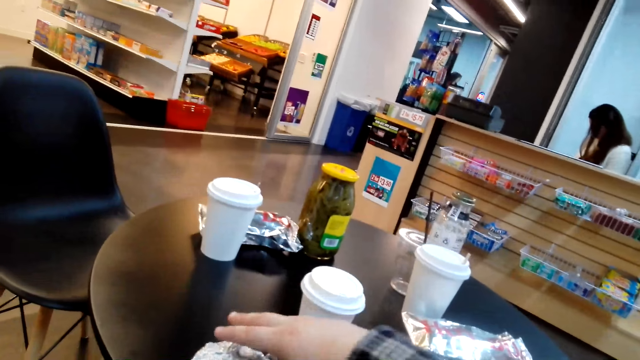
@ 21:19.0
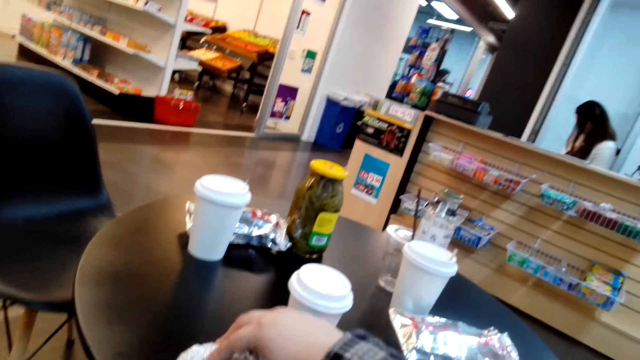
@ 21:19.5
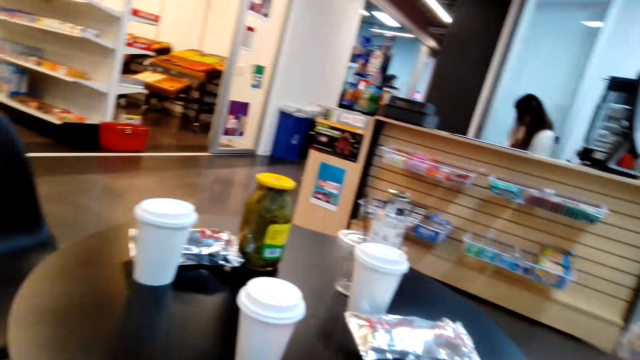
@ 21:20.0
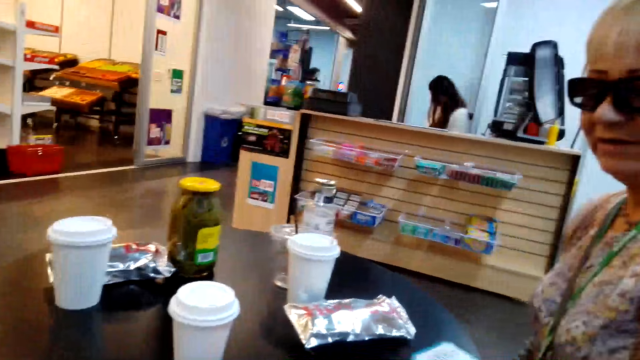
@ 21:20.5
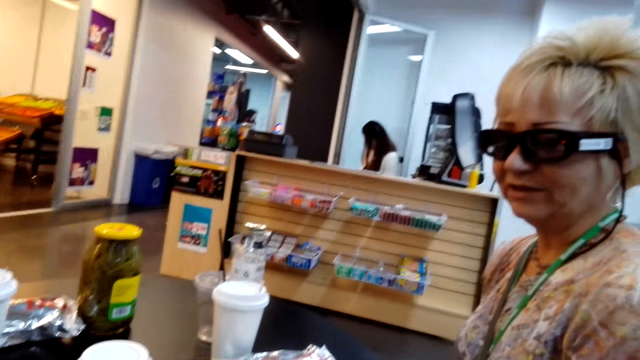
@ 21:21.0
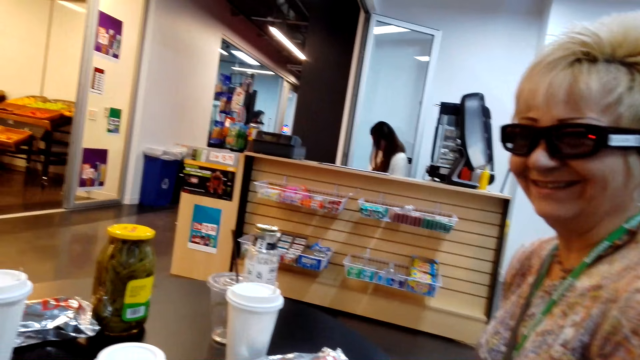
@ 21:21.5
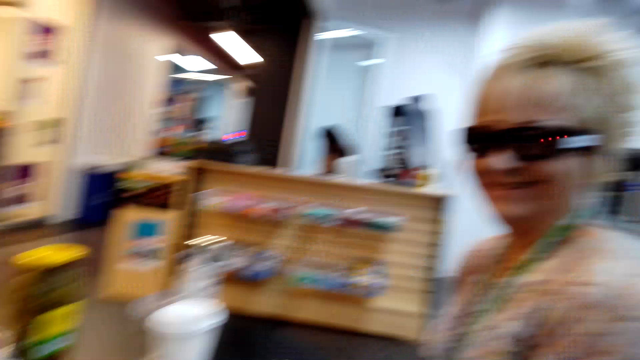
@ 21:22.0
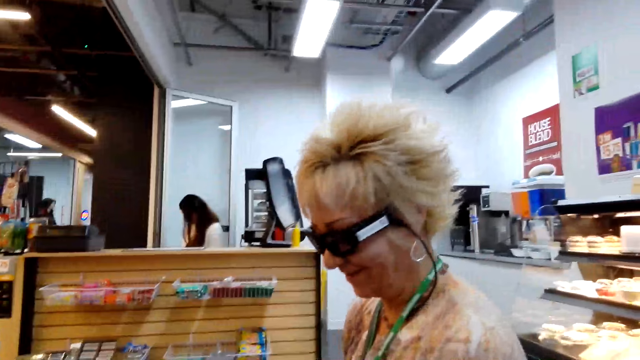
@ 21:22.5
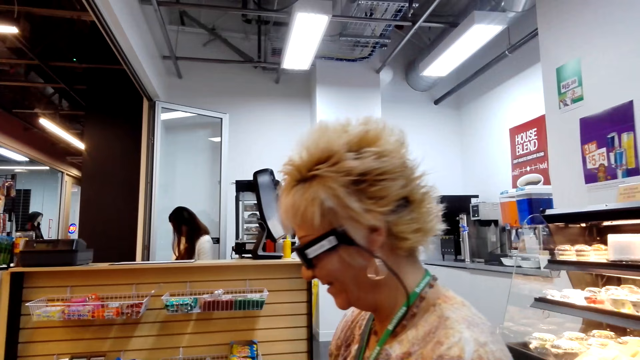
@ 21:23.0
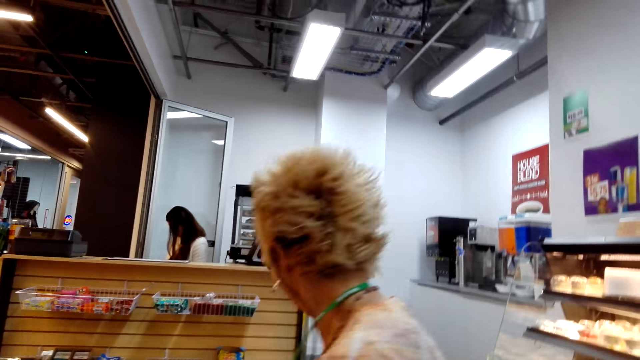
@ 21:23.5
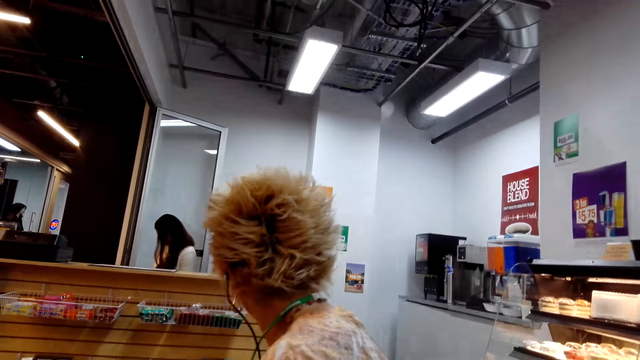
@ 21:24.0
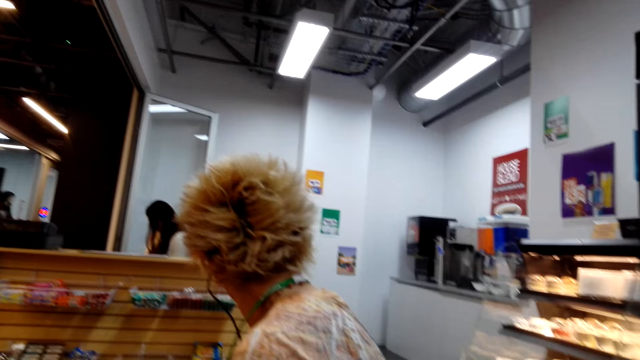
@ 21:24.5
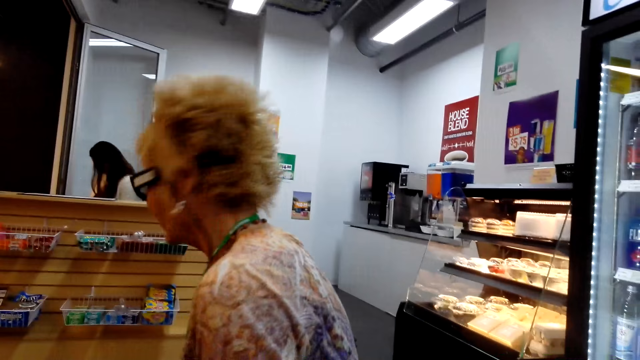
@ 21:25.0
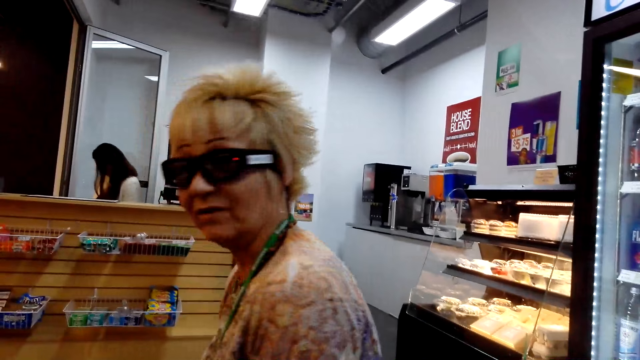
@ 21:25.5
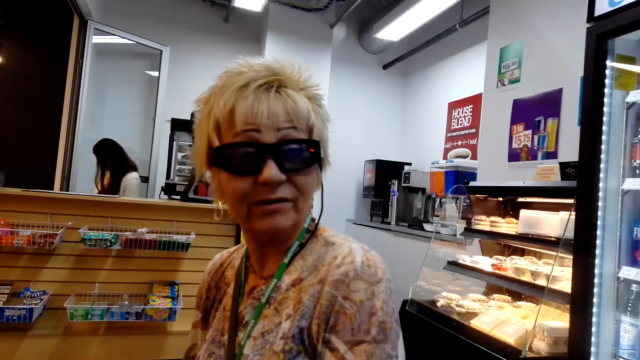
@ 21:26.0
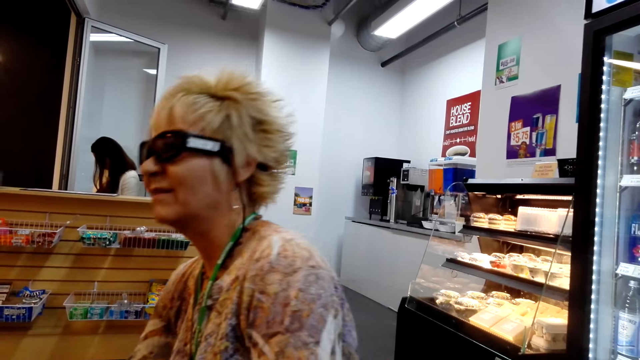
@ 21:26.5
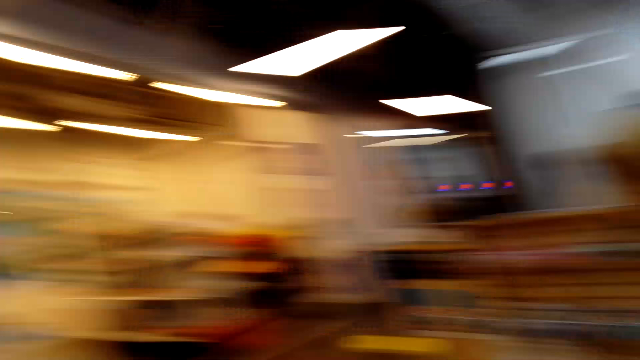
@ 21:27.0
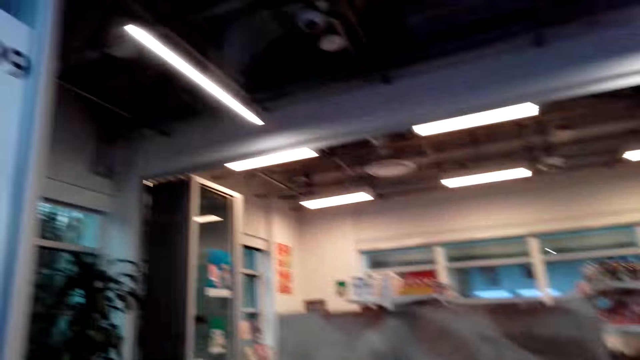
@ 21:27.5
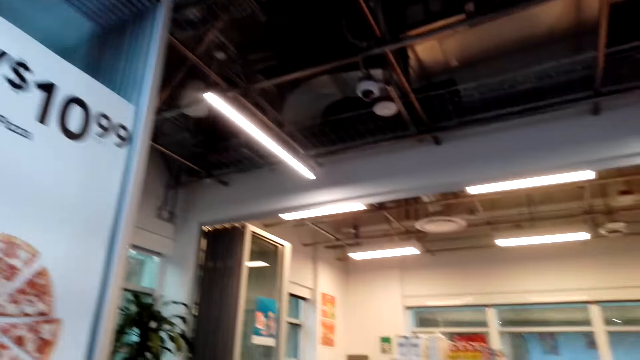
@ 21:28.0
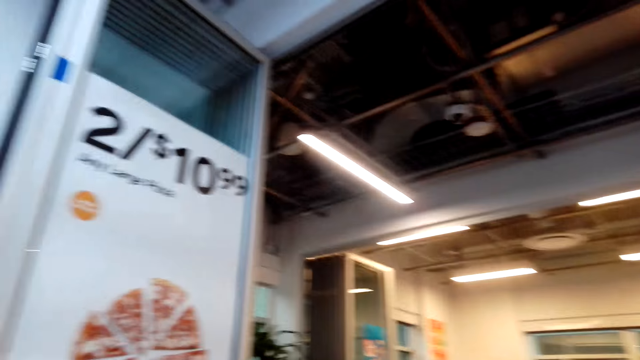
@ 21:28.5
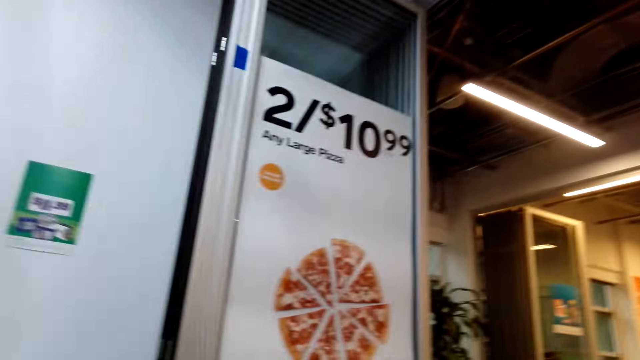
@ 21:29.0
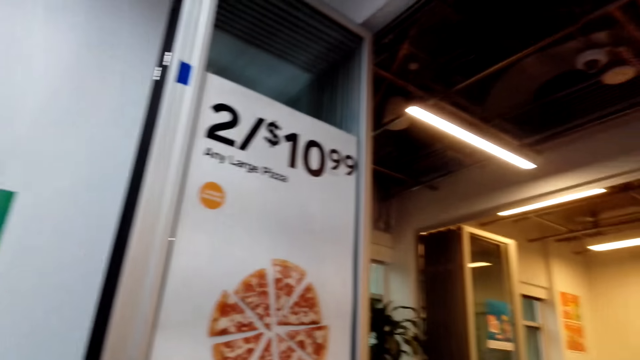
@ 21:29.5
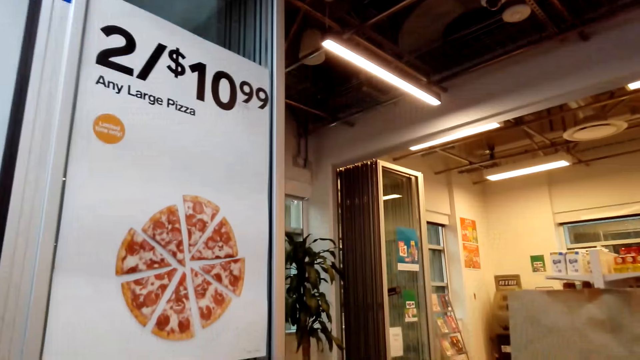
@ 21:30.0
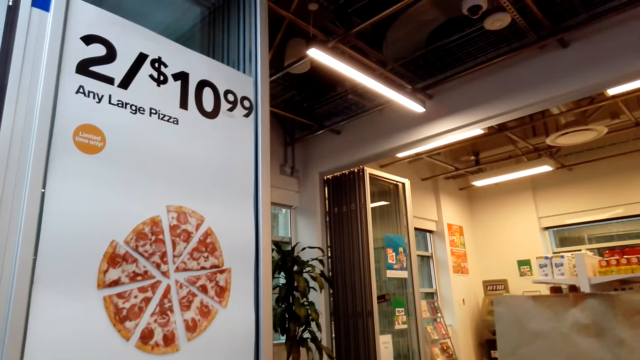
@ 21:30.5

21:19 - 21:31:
A lady smiles. The lady looks aside.

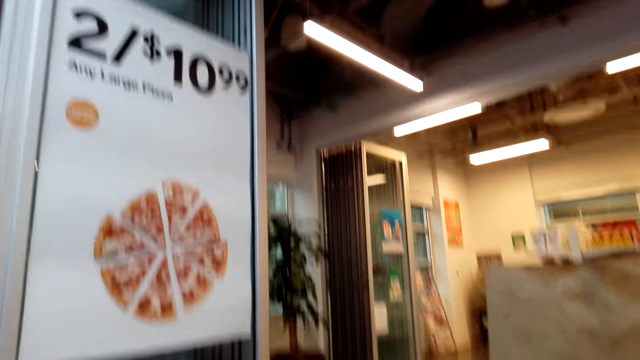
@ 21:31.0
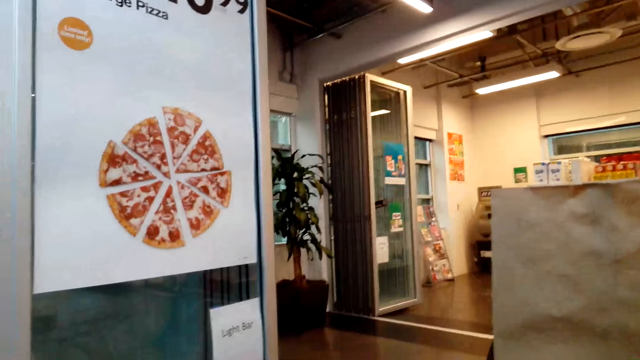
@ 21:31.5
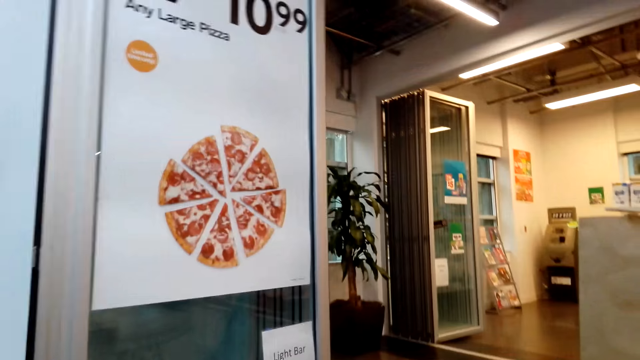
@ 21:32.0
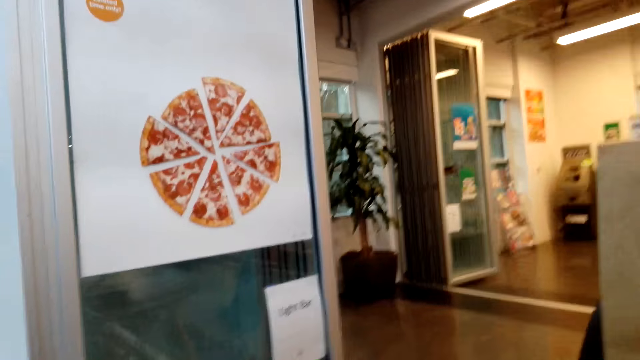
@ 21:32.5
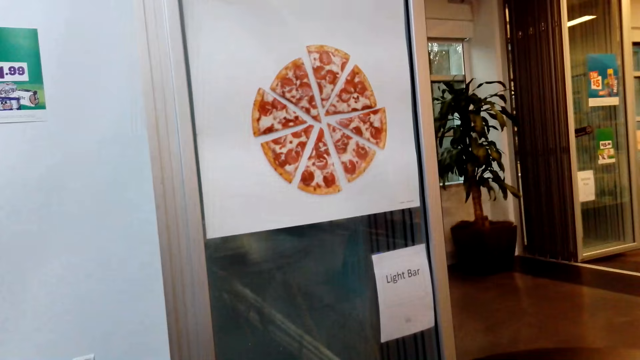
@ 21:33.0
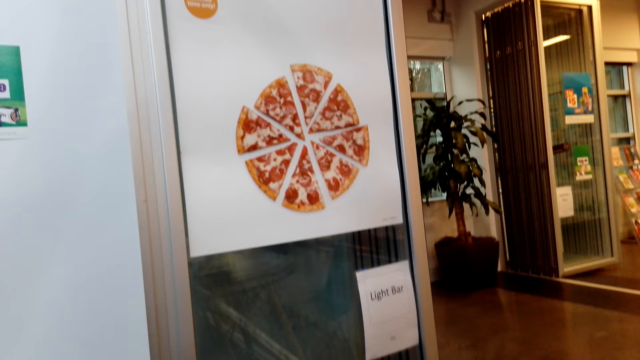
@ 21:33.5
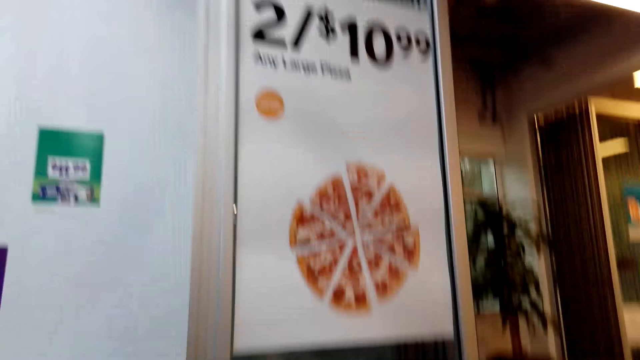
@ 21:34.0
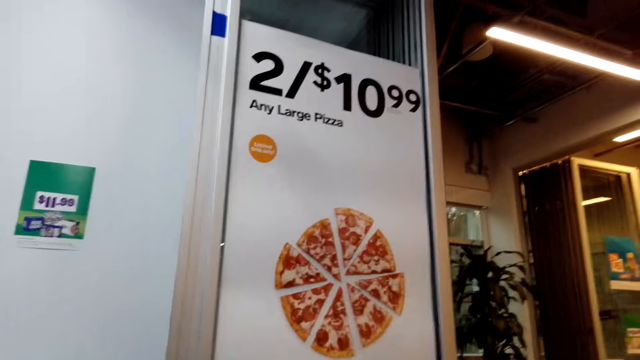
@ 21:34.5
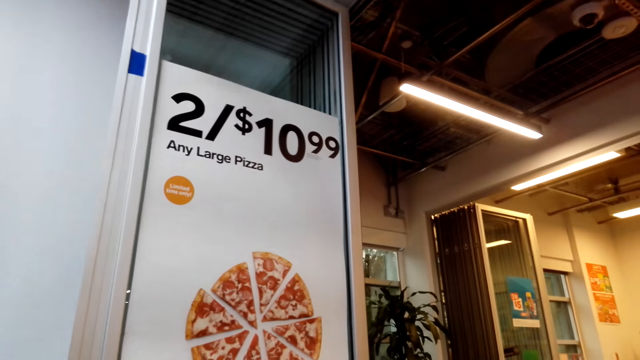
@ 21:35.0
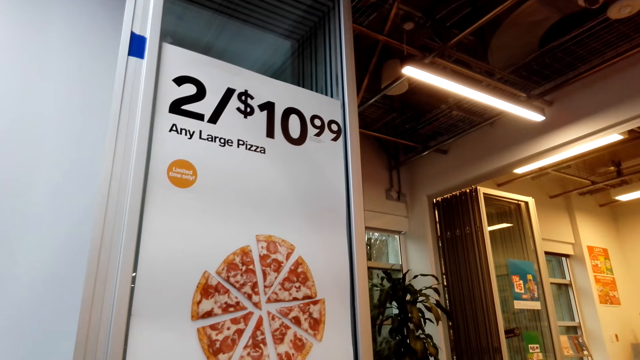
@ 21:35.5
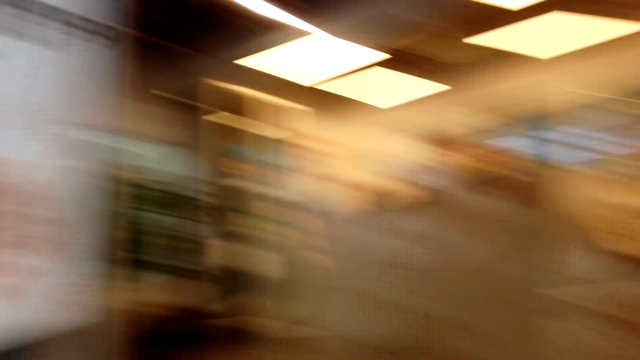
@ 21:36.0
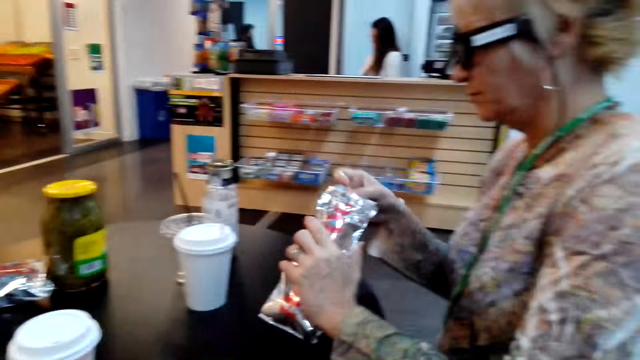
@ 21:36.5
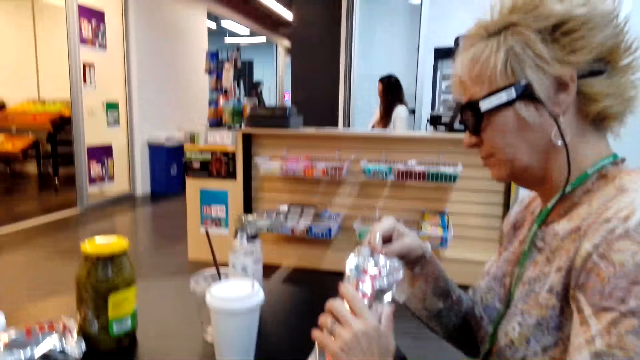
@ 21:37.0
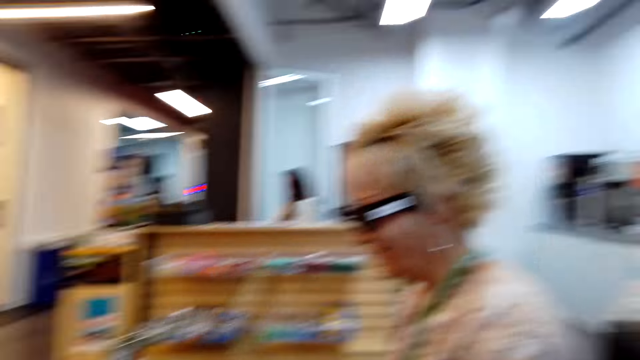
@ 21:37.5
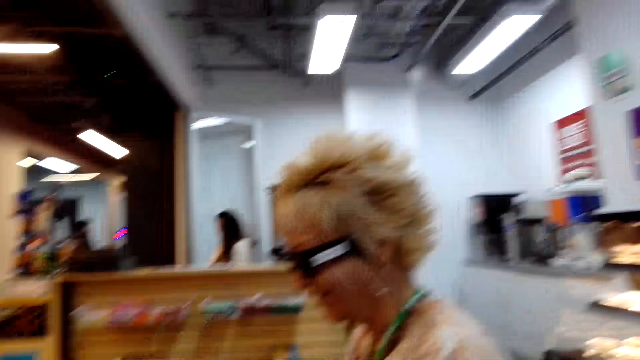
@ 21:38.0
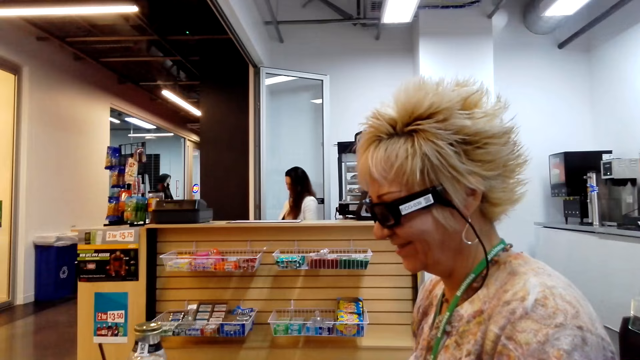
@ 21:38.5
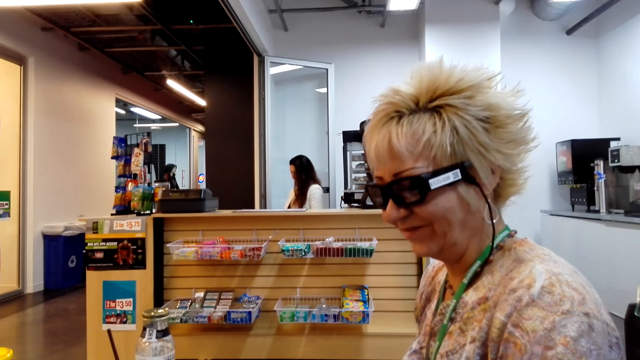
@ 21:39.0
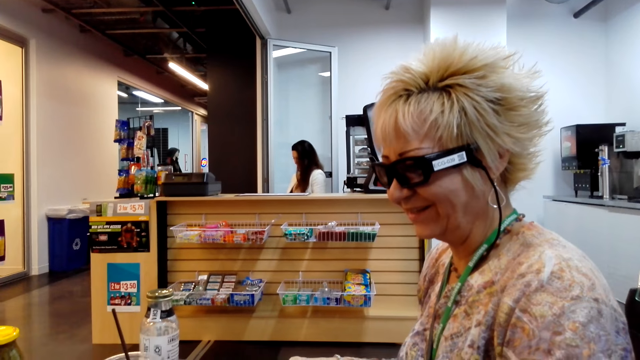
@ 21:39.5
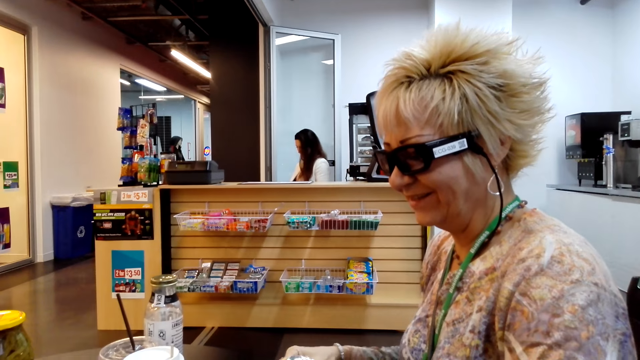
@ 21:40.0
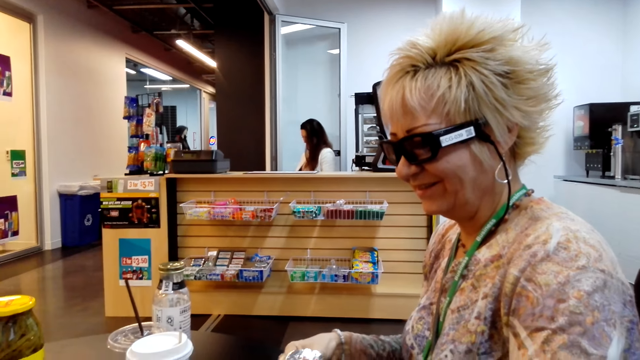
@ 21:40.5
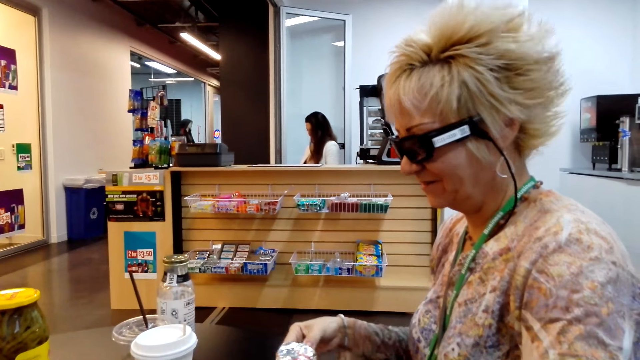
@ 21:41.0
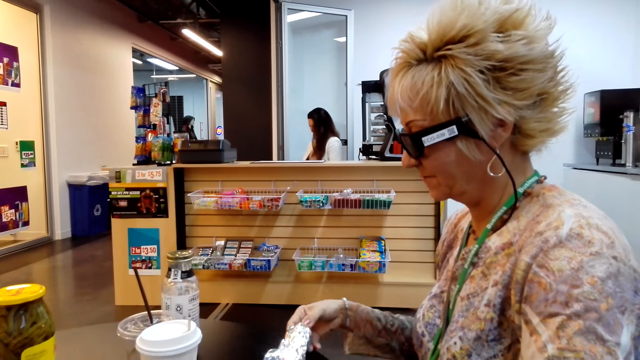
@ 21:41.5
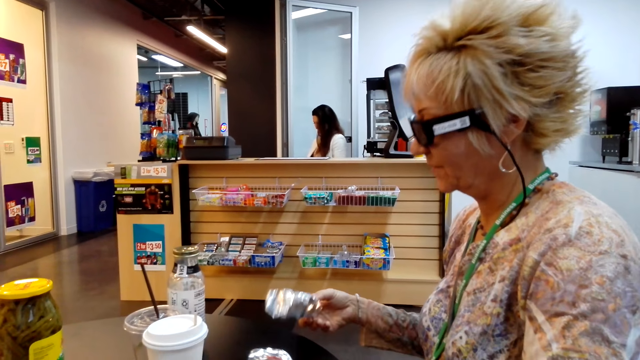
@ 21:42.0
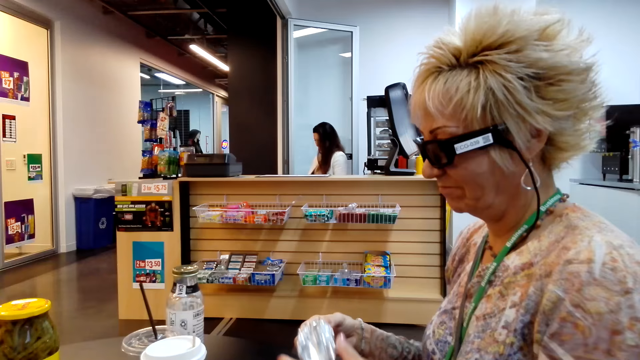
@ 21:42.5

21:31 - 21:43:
A lady holds something. The camera wearer holds a sachet with both hands. The lady picks up something.
